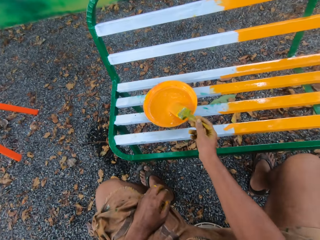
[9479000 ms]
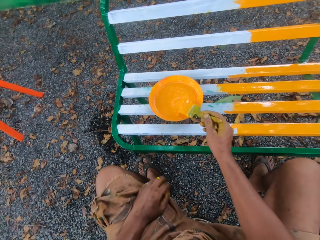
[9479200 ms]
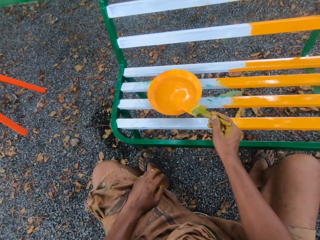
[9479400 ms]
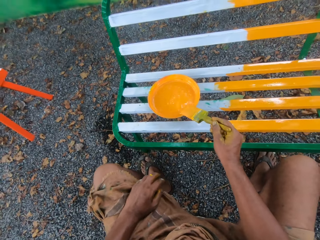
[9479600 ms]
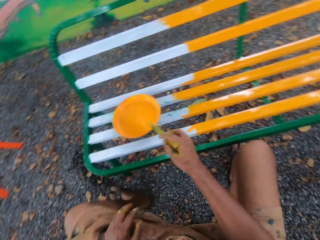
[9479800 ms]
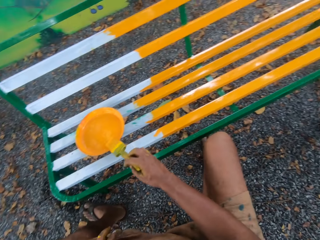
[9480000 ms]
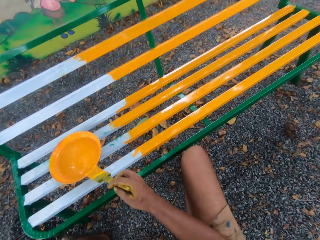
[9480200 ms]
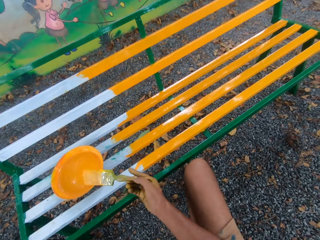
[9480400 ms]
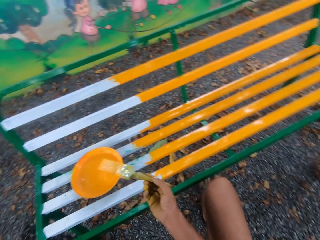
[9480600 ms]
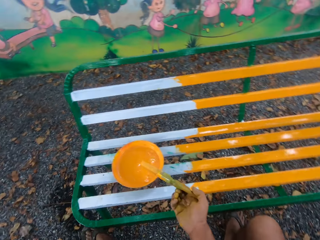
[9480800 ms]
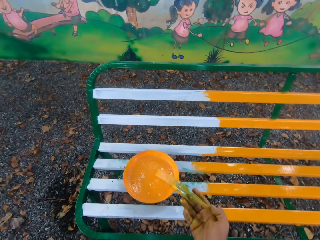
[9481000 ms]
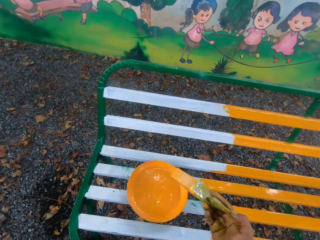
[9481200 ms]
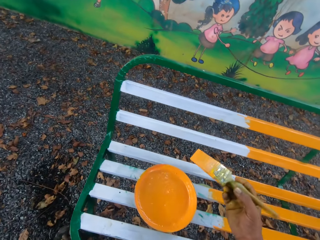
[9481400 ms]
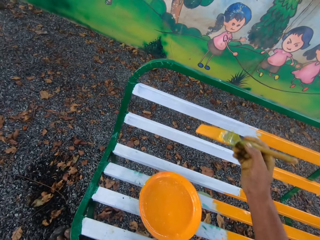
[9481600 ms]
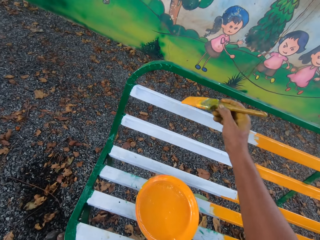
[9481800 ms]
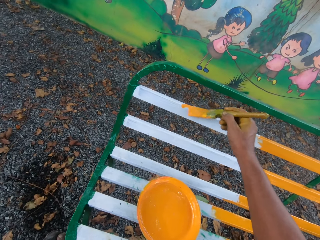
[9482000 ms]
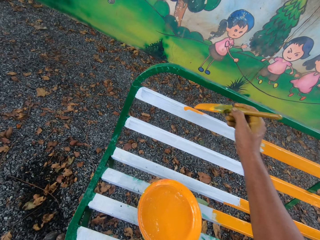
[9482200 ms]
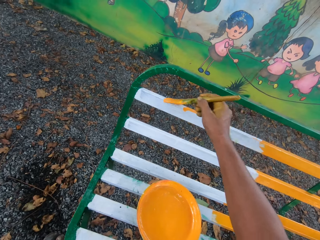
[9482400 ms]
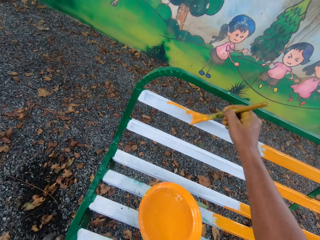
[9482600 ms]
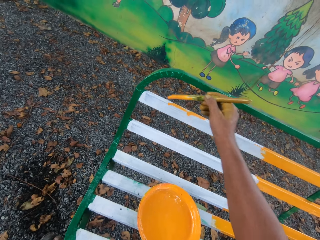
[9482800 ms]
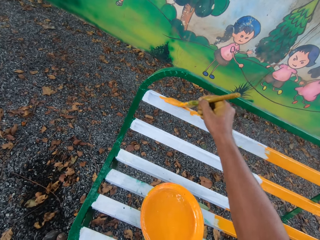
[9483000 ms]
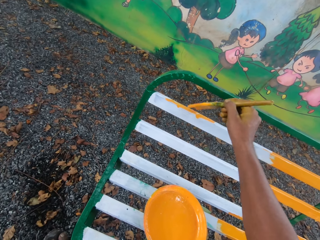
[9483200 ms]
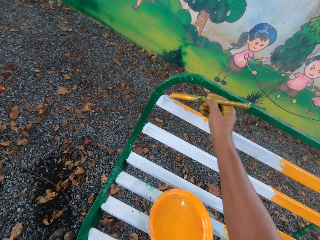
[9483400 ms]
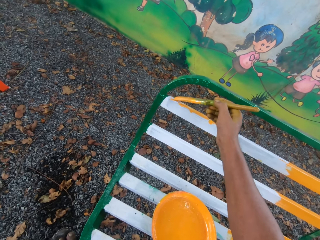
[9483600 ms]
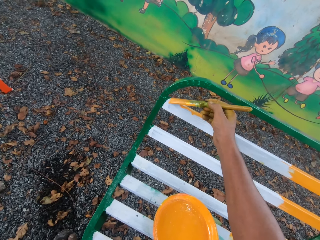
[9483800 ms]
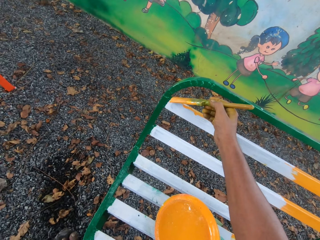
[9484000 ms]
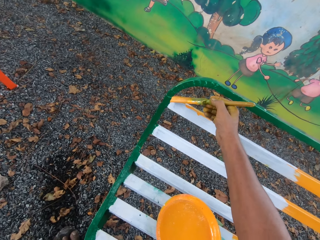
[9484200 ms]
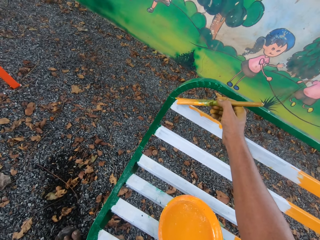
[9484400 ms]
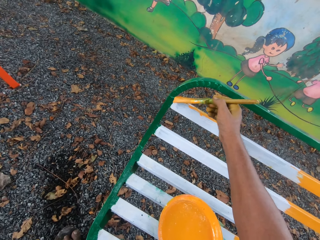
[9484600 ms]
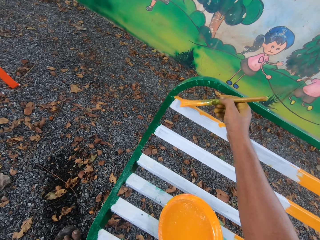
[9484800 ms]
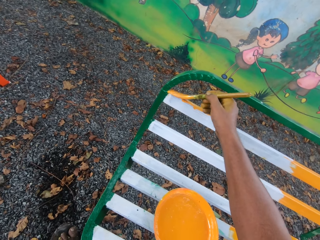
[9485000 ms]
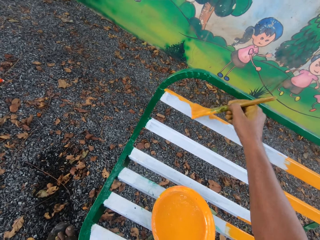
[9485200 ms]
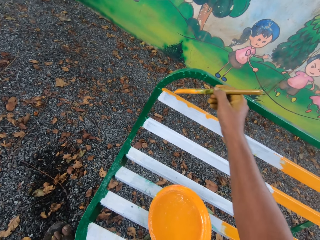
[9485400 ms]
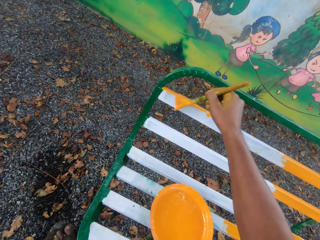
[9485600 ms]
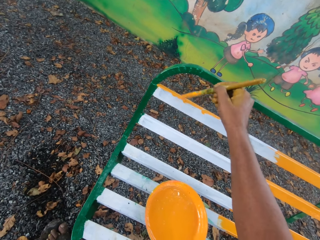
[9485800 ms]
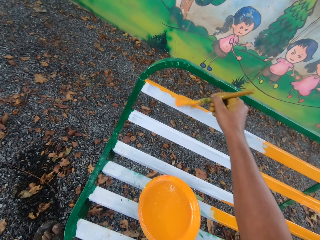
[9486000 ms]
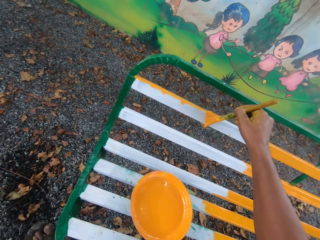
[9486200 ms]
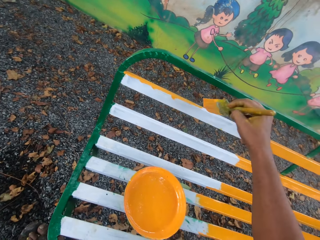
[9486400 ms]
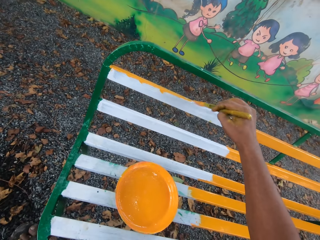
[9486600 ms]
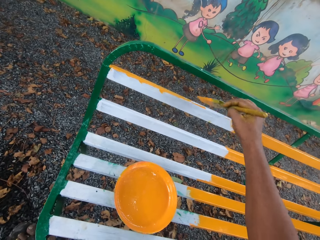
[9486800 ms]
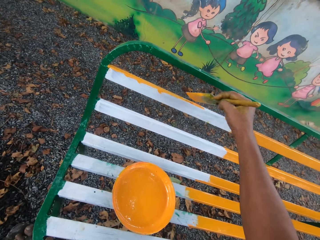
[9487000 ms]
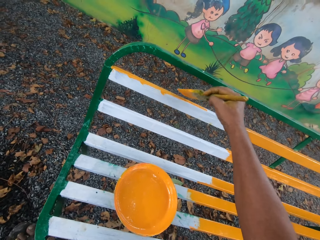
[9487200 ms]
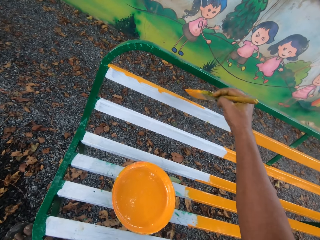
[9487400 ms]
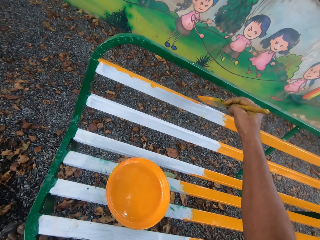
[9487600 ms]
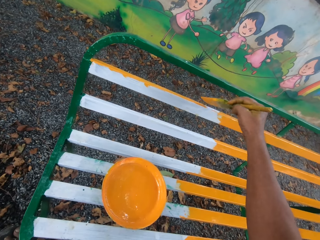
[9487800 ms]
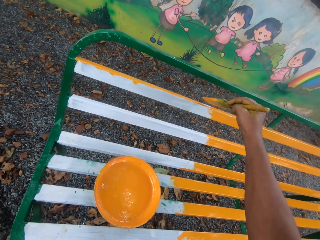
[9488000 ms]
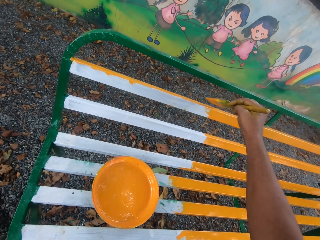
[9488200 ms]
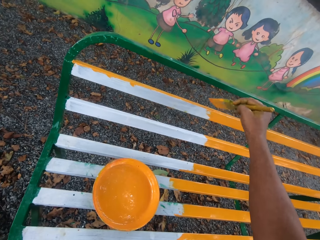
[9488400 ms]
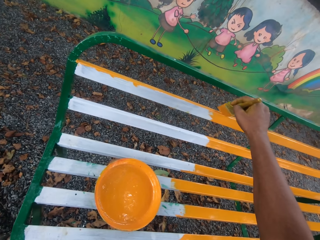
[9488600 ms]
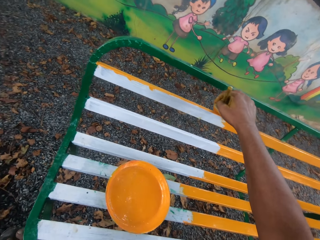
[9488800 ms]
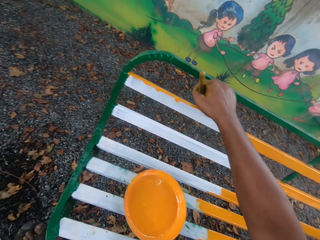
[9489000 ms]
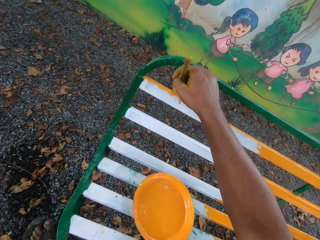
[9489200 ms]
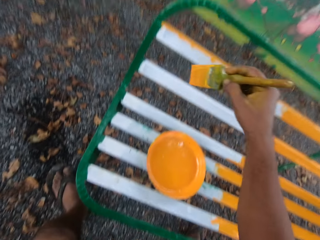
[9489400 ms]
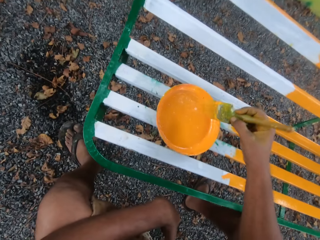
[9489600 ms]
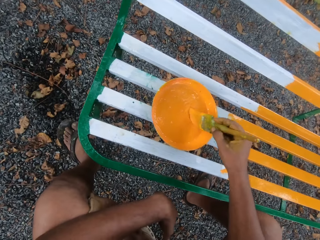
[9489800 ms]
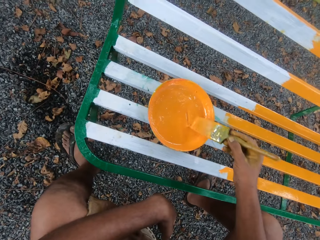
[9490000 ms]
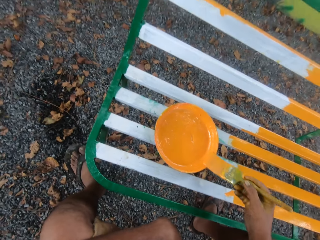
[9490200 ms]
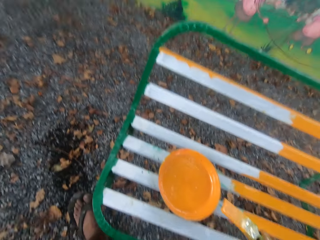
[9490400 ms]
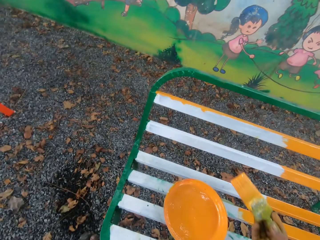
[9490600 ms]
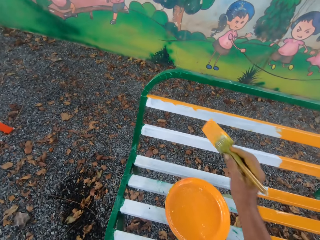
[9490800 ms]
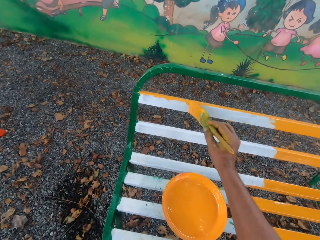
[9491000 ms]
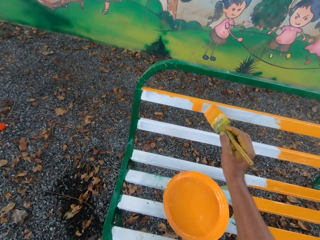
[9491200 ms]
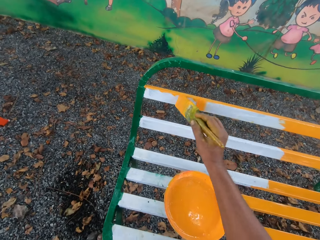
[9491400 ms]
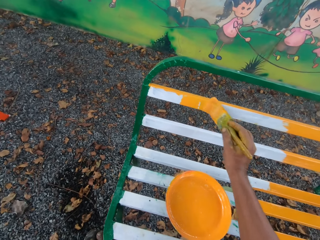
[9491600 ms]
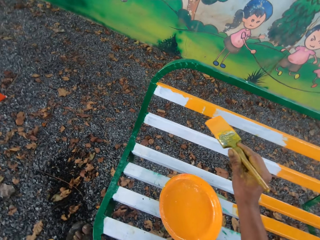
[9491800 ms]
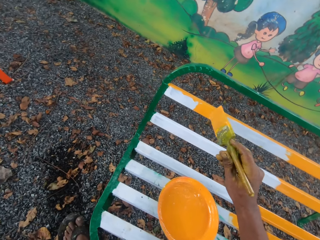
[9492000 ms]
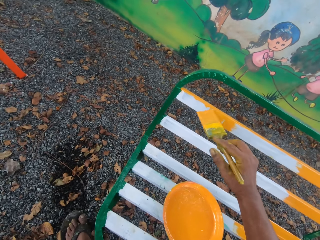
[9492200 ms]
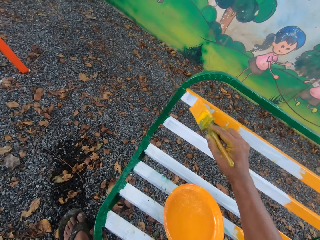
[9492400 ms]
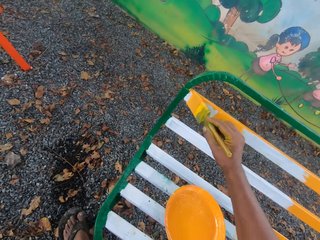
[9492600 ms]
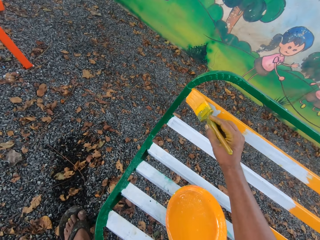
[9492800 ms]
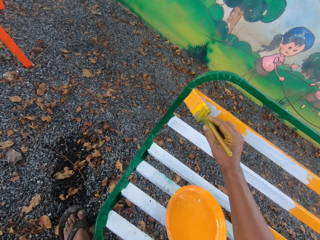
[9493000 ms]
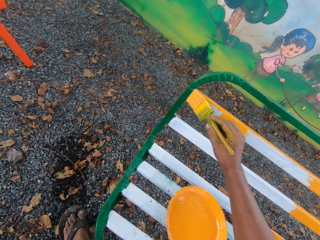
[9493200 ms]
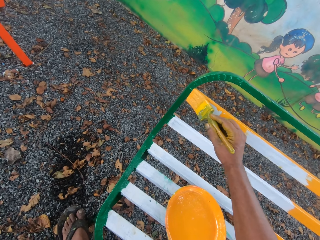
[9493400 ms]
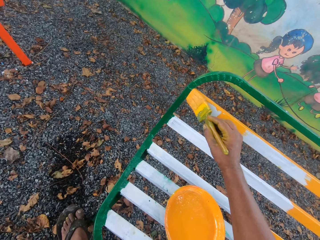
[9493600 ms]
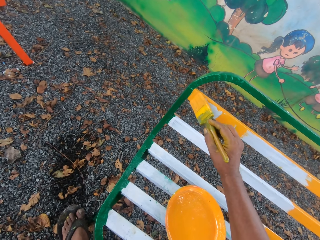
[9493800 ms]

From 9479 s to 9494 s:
The camera wearer dips the brush in paint. They take the brush from the plate. They paint the bench with the brush. They dip the brush into paint. They paint the bench with the brush.

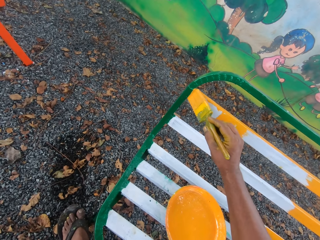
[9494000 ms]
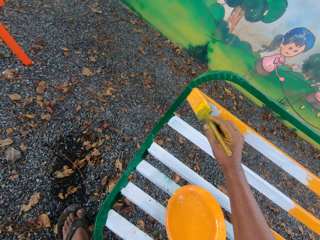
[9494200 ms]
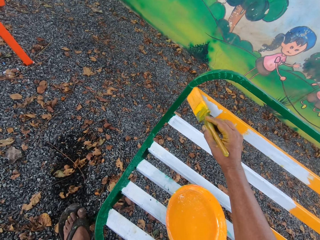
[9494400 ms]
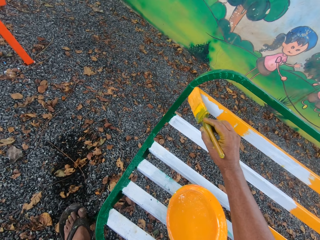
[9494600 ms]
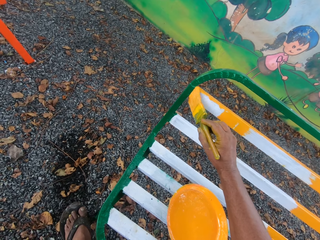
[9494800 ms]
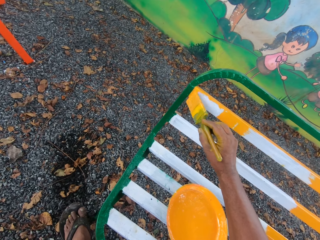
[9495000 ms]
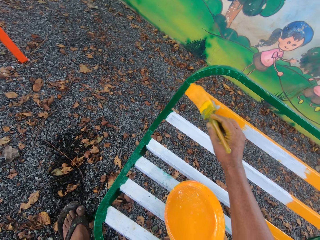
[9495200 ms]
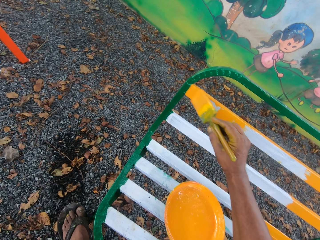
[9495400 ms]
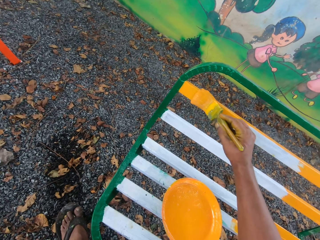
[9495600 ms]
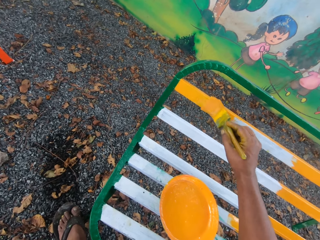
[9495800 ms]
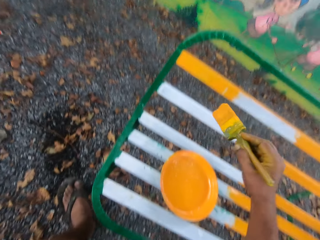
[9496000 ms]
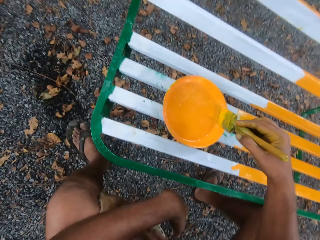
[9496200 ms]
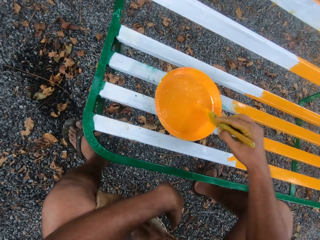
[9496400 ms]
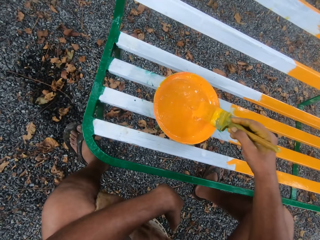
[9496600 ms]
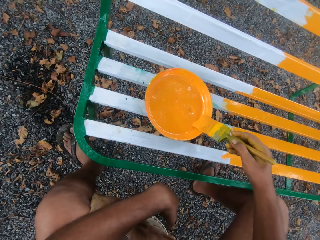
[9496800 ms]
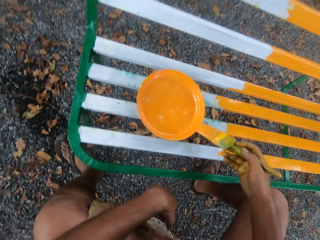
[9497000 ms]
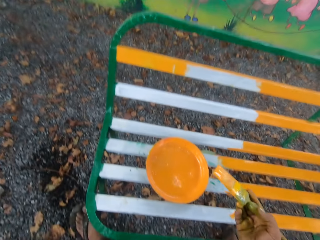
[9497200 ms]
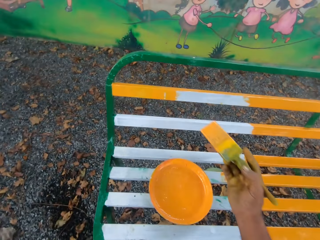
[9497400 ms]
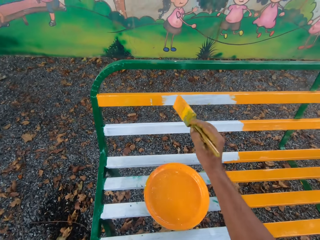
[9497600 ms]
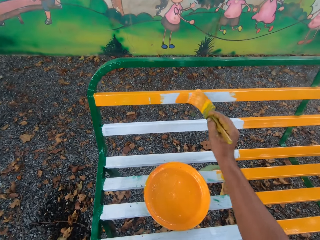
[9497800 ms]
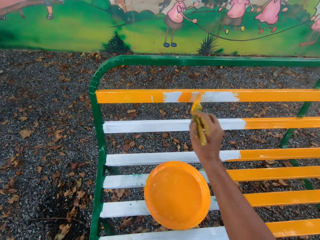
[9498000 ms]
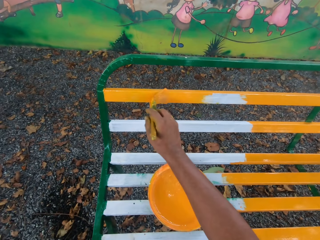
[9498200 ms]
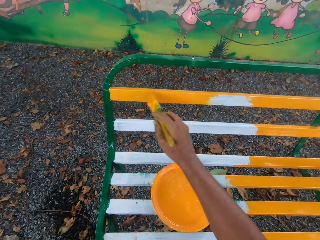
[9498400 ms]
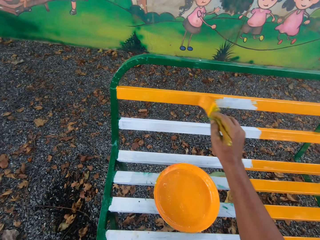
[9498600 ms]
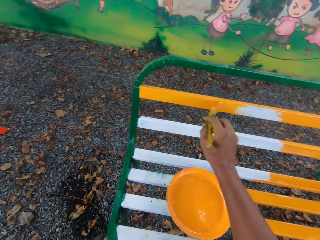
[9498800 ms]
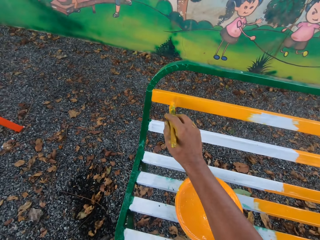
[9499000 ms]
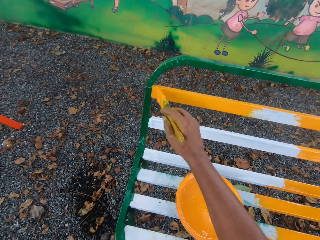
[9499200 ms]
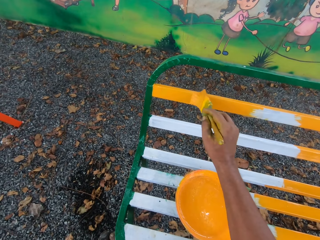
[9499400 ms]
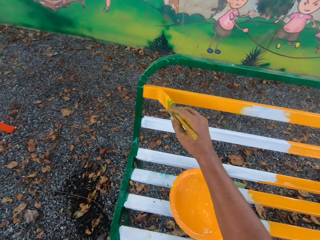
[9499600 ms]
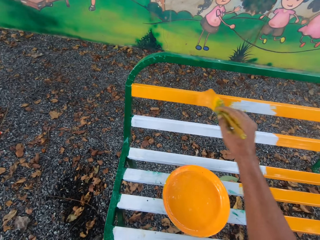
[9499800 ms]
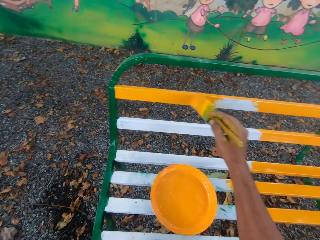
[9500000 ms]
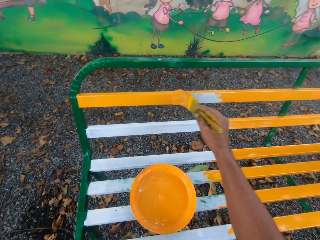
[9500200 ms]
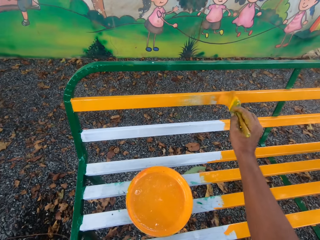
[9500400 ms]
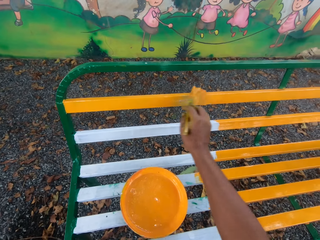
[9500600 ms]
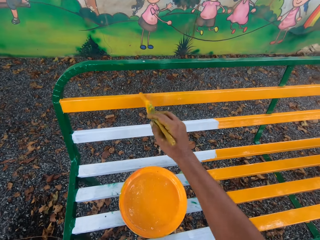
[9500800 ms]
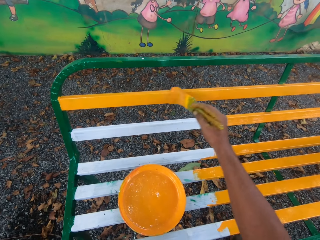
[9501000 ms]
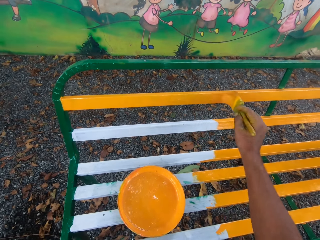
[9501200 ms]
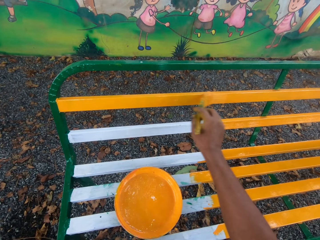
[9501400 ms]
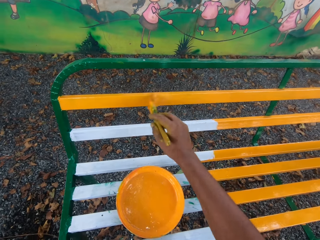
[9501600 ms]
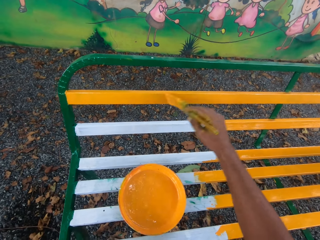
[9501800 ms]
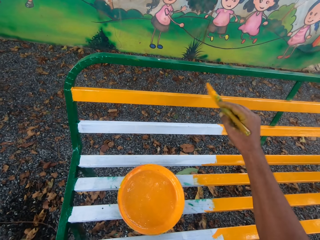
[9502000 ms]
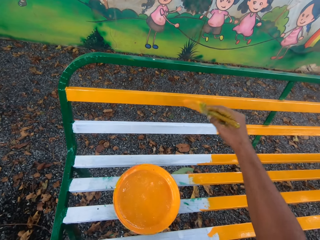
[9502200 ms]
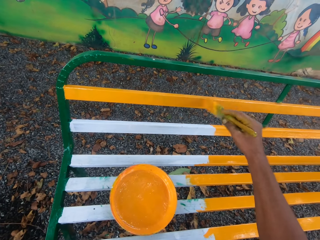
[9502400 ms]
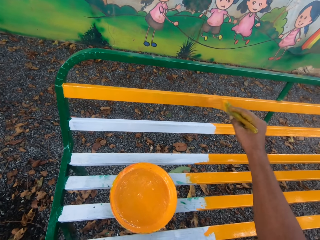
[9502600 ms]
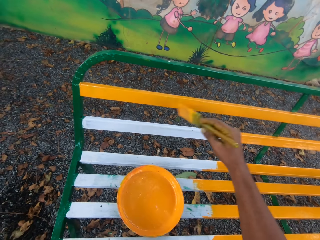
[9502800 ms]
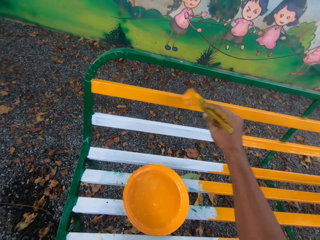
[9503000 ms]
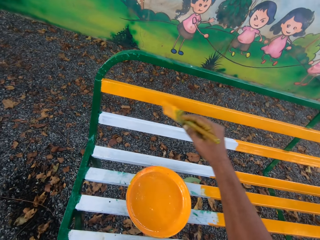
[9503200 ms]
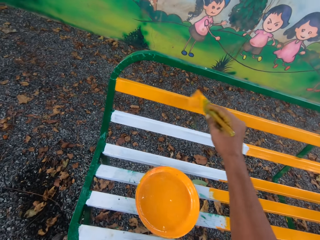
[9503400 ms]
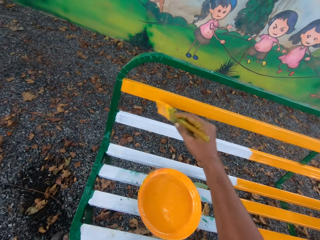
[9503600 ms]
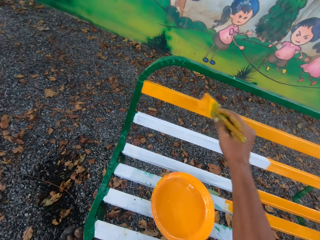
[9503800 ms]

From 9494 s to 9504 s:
The camera wearer dips the brush into paint. They paint the bench with the brush.
